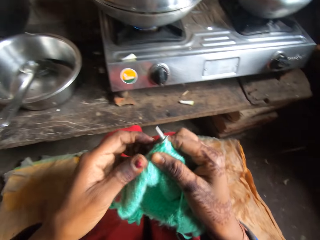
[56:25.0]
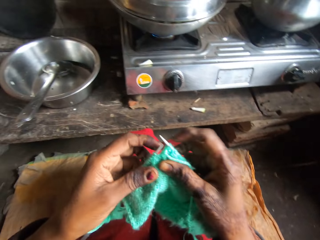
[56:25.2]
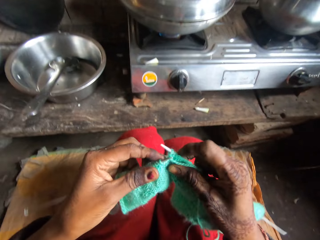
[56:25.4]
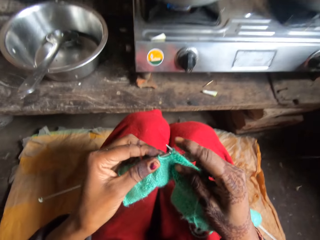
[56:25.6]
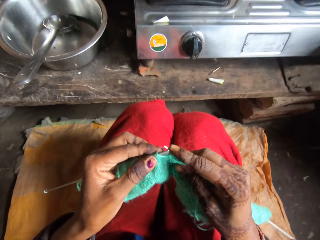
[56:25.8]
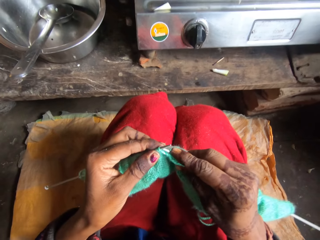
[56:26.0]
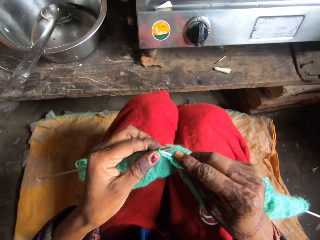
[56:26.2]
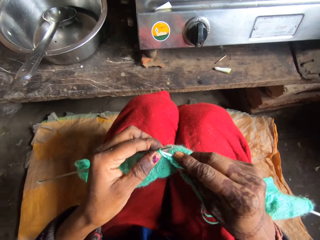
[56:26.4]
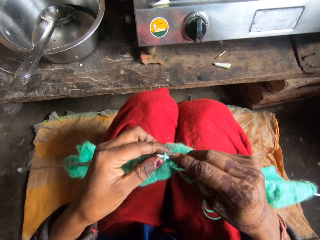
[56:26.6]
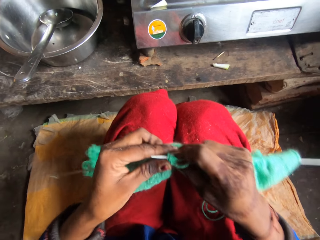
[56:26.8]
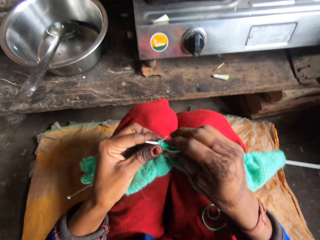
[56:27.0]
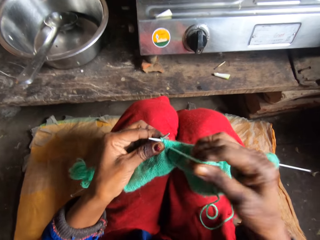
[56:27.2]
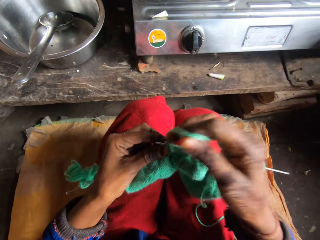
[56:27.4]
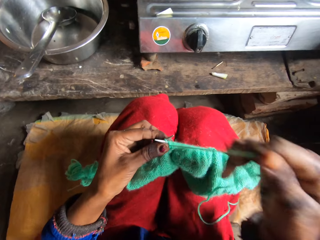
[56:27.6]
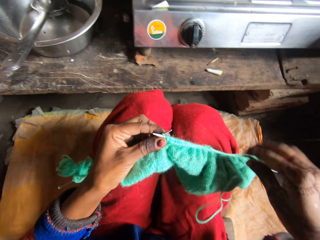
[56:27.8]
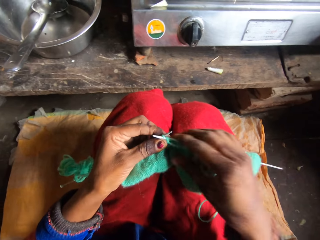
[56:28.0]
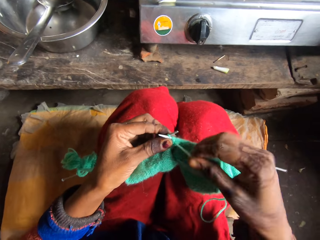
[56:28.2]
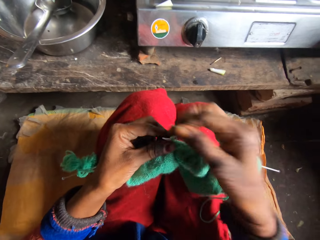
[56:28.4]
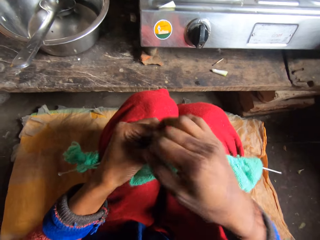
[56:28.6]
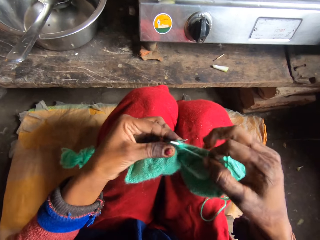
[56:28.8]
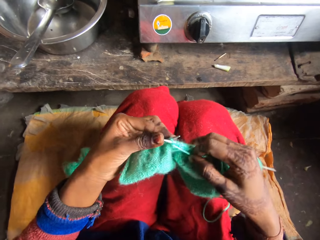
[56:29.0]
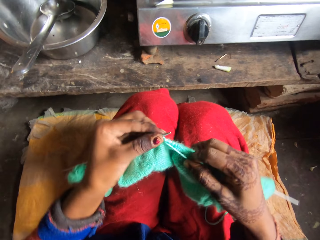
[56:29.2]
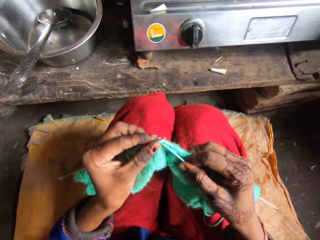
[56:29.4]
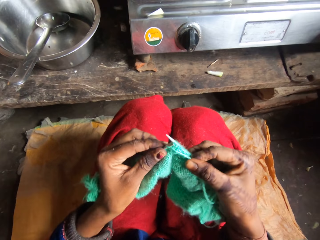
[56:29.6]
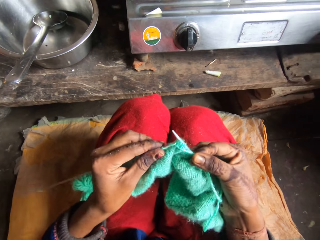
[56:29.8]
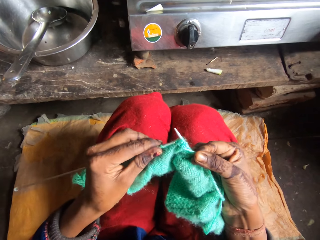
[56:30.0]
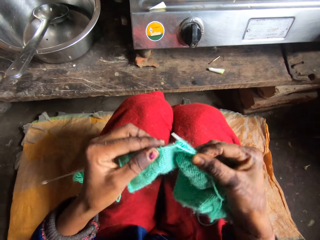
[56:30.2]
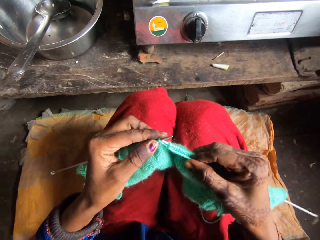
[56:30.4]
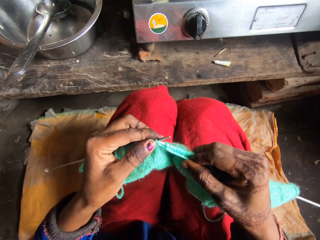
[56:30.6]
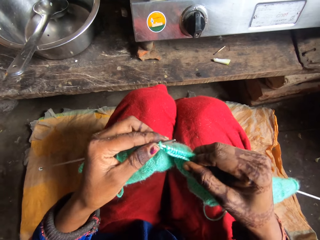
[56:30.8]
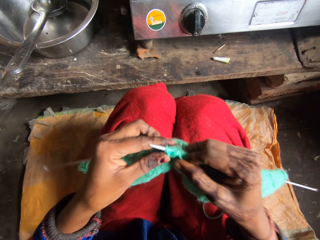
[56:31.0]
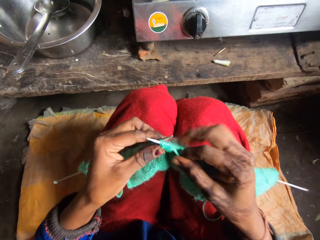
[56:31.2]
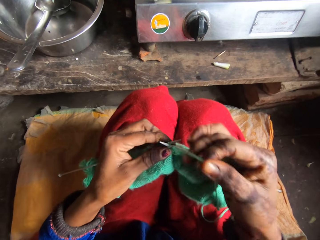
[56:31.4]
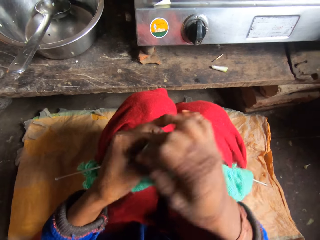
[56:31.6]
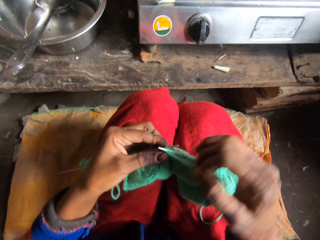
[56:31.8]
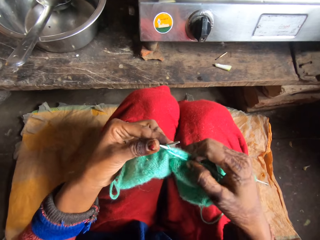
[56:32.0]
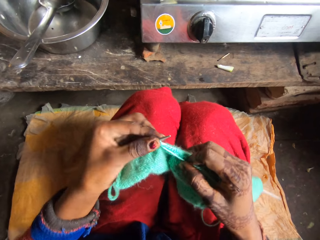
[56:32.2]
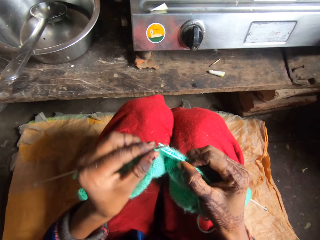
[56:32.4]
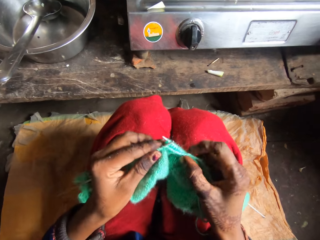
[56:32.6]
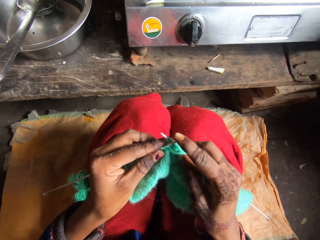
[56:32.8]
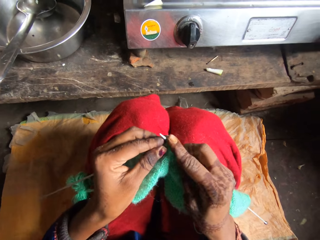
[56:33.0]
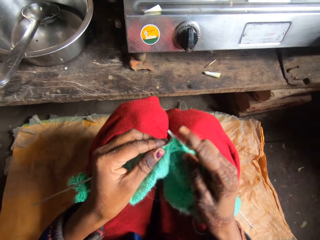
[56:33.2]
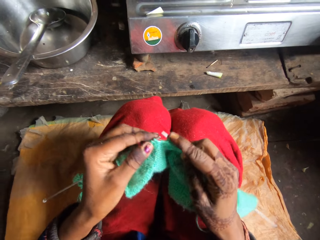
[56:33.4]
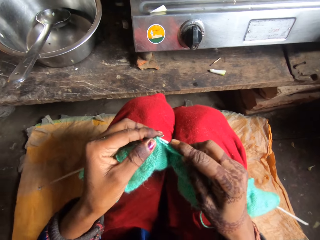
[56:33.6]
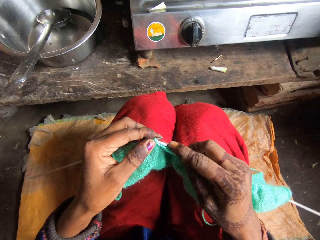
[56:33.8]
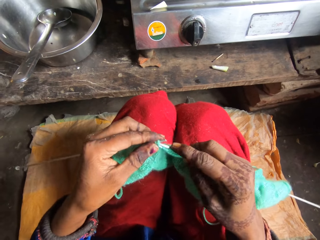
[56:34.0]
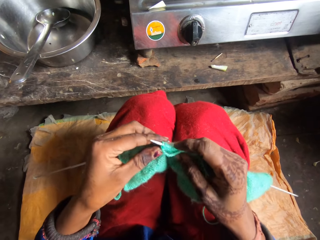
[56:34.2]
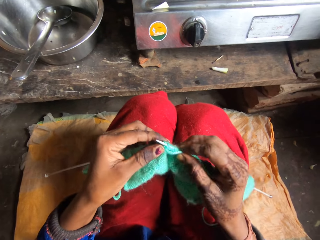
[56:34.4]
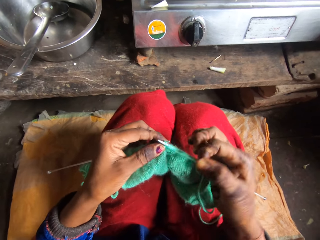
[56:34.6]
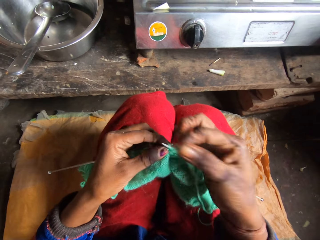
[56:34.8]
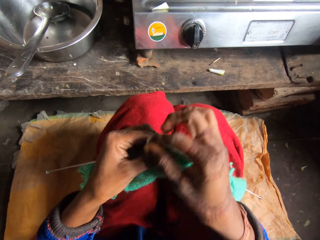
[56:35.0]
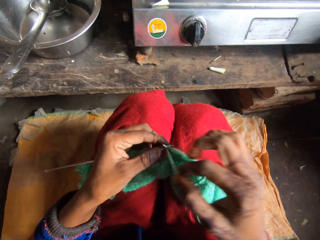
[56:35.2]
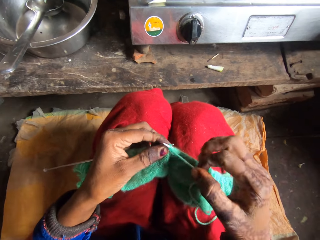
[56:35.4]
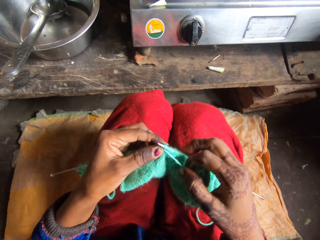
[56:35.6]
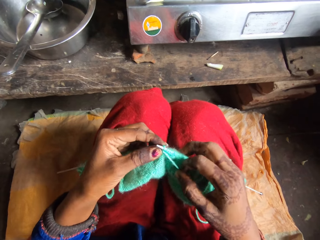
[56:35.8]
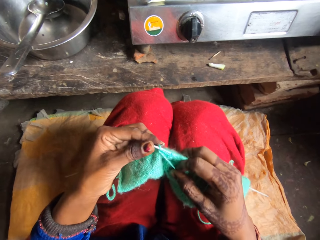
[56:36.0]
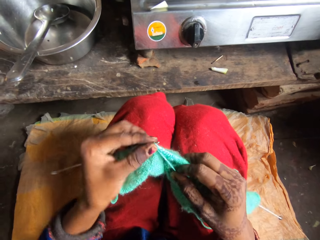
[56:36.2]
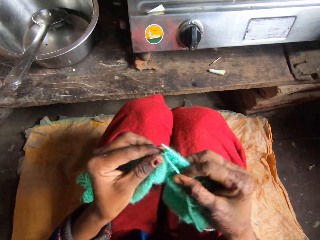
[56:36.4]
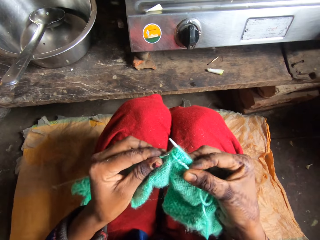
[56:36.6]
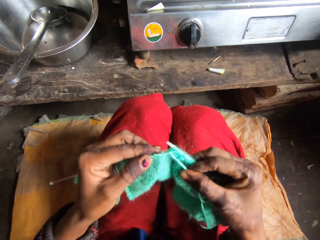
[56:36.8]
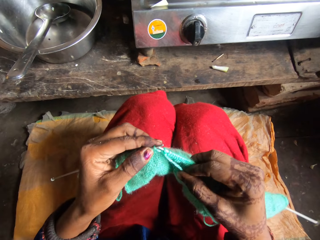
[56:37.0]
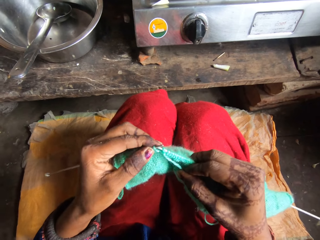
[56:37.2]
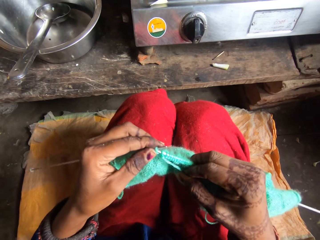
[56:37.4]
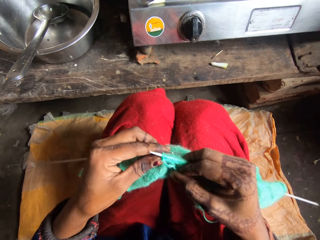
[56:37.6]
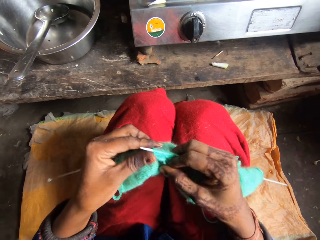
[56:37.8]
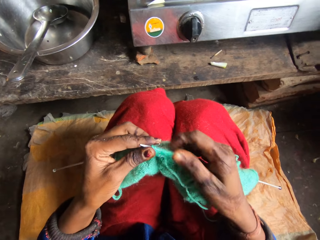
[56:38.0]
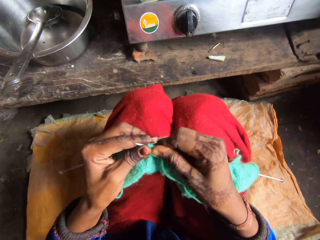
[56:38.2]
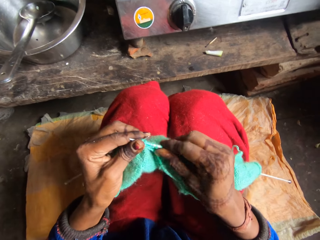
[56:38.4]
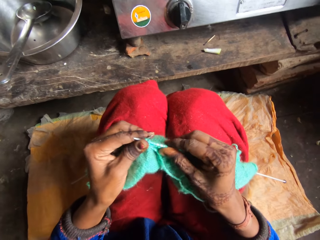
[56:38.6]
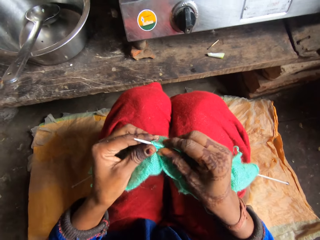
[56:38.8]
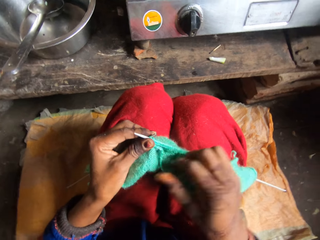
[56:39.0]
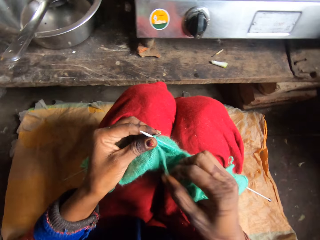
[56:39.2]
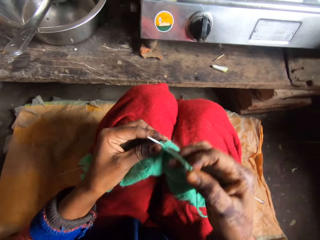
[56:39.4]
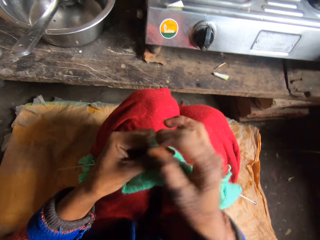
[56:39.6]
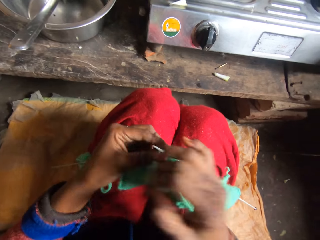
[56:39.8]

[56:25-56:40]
The camera wearer moves a hand. They knit the yarn or thread with the needle. They touch the fabric. They roll the yarn over the needle. They knit the yarn with the needle. They roll the yarn over the needle. They knit the yarn with the needle. They roll the yarn over the needle. They knit the yarn with the needle. They move the thread.

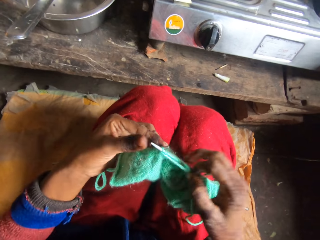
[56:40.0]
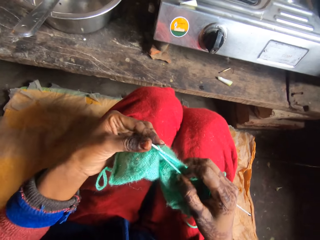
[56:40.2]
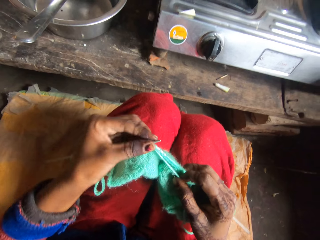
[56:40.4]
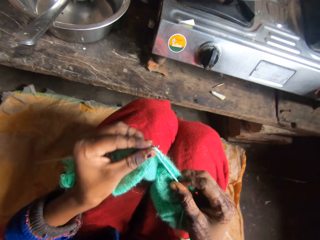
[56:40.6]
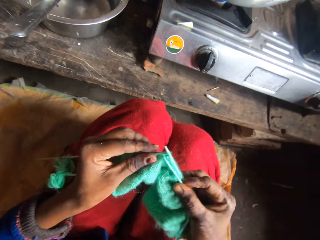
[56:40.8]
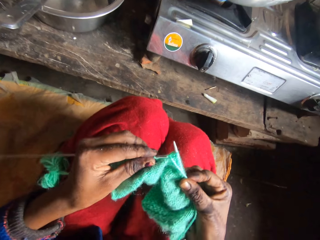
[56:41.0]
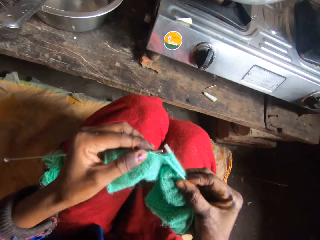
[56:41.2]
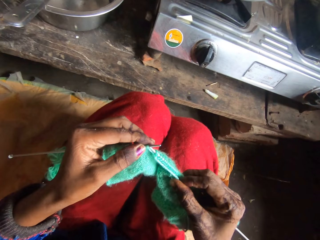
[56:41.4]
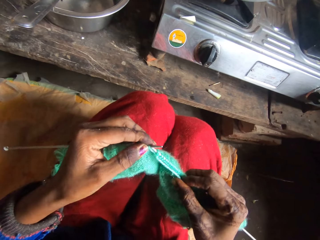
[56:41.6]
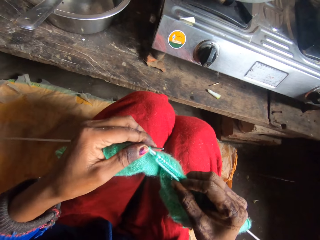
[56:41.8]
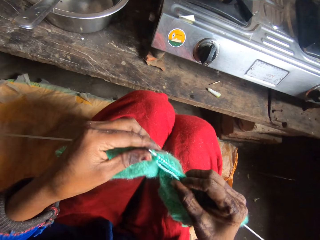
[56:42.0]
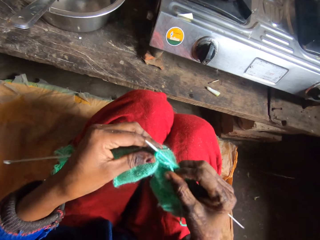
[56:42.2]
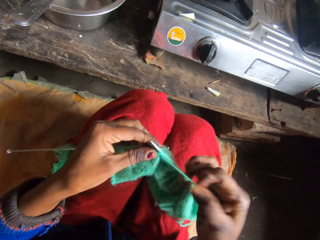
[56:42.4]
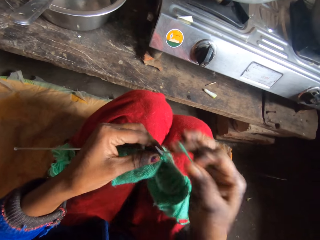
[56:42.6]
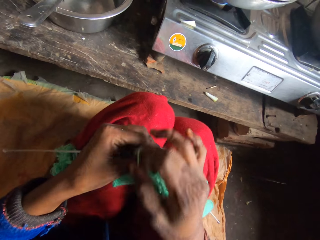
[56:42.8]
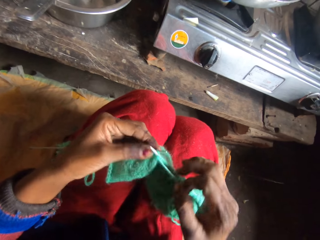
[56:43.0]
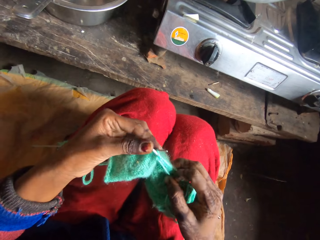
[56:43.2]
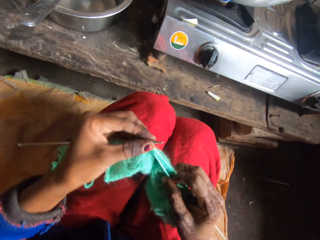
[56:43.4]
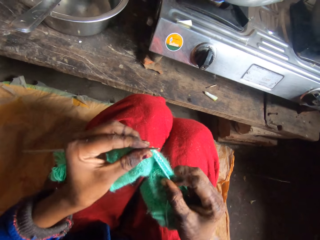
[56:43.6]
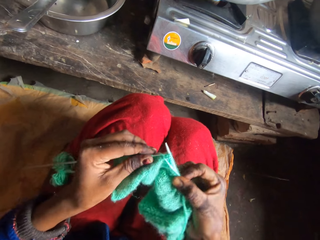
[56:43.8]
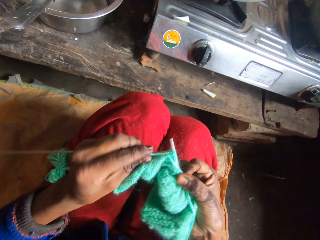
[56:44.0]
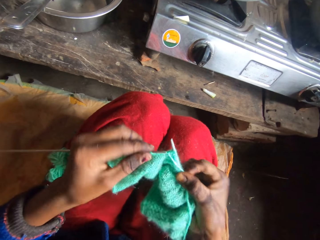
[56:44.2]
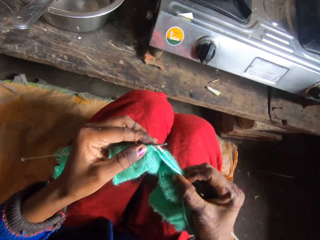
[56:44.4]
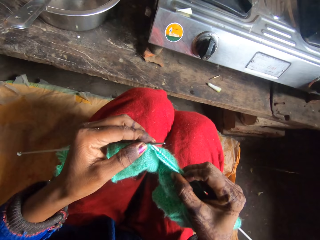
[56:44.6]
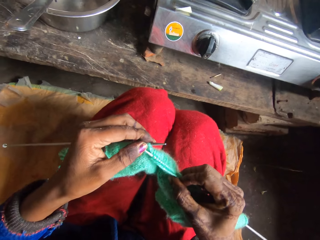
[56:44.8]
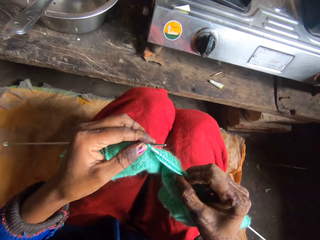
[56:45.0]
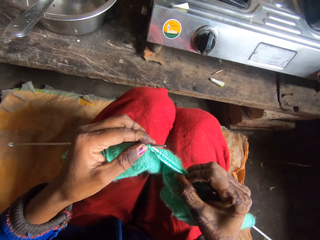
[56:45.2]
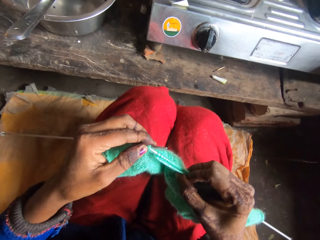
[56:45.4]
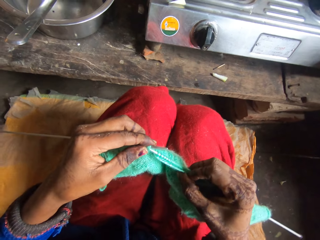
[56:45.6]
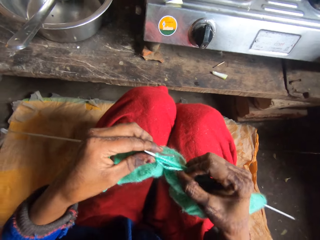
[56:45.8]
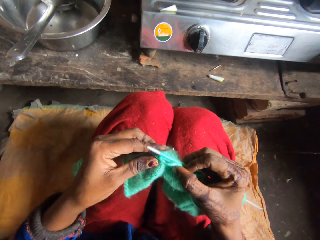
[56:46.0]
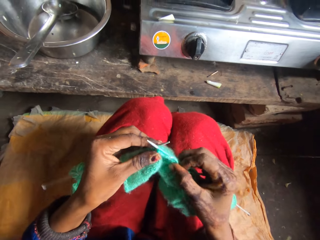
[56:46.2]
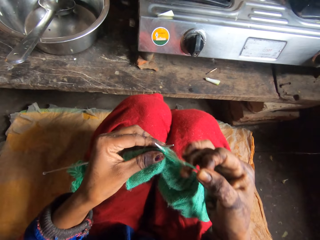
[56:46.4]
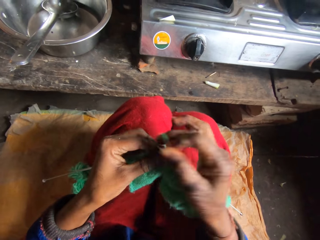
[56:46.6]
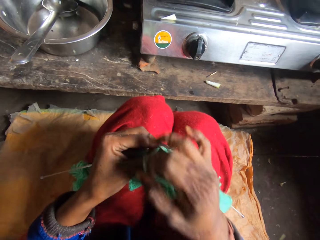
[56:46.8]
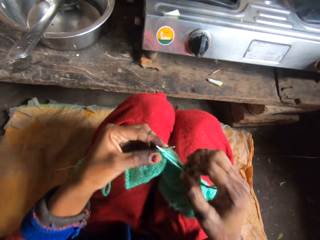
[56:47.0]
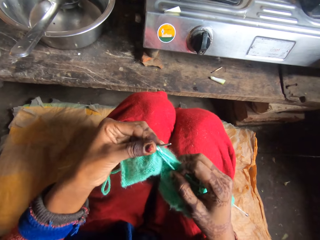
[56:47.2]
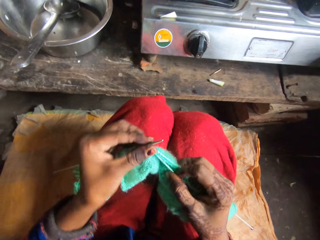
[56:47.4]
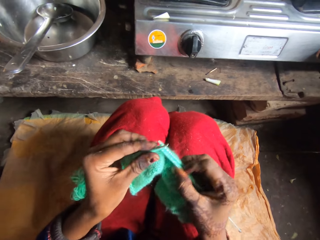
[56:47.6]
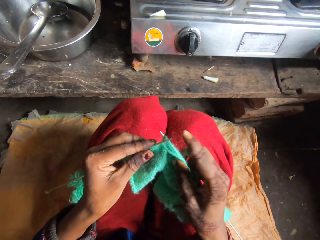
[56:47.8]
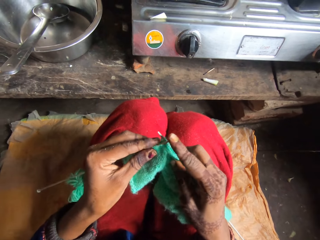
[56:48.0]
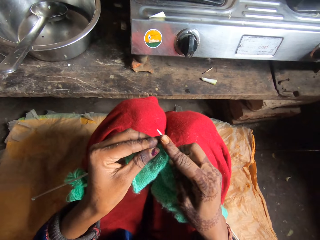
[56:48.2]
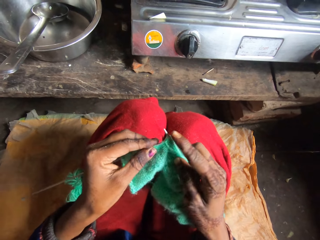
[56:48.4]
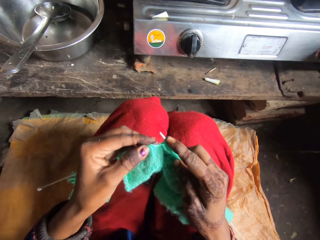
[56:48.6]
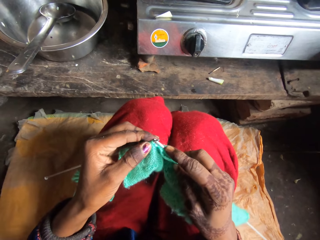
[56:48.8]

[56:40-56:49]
The camera wearer rolls the yarn over the needle. They knit the yarn with the needle. They roll the yarn over the needle. They knit the yarn with the needle. They roll the yarn over the needle. They knit the yarn with the needle.
